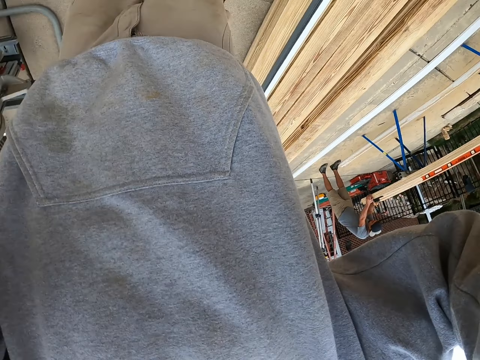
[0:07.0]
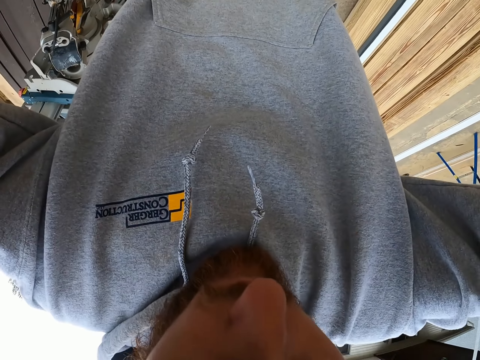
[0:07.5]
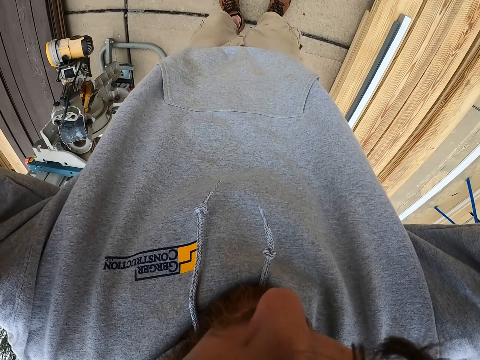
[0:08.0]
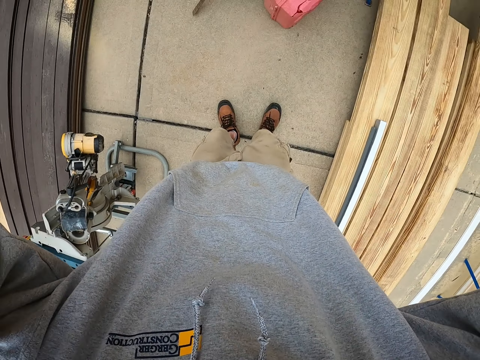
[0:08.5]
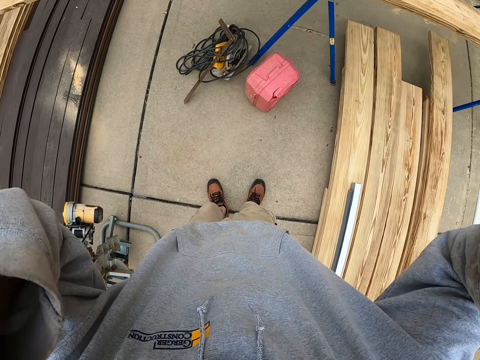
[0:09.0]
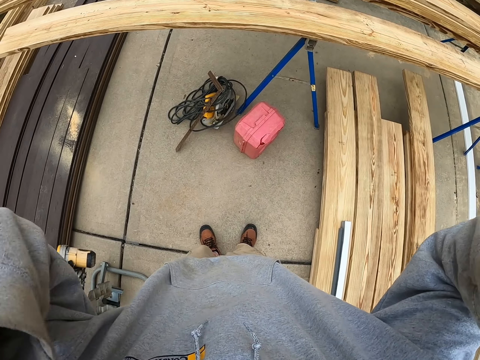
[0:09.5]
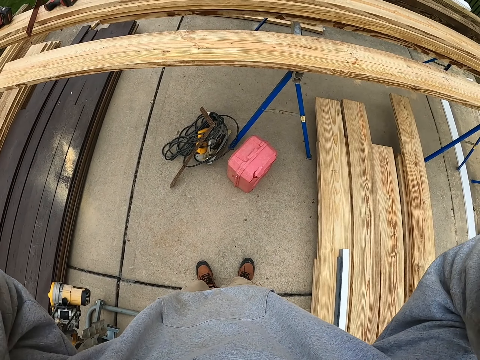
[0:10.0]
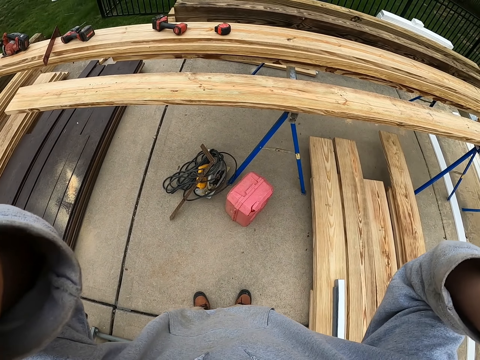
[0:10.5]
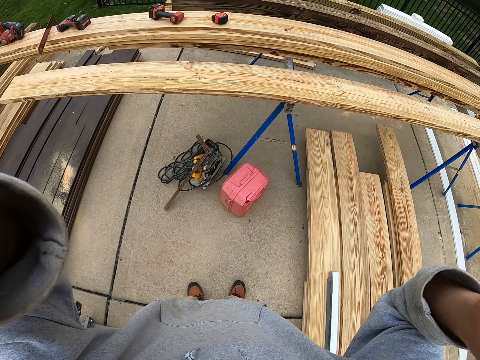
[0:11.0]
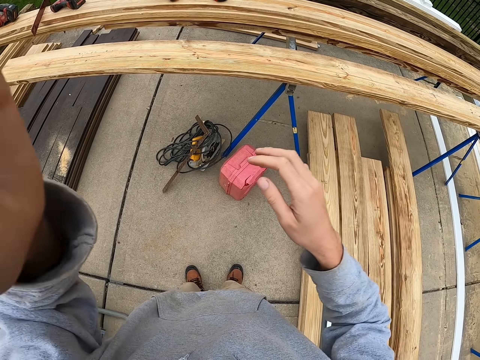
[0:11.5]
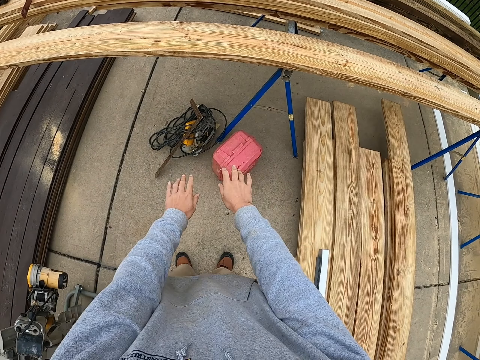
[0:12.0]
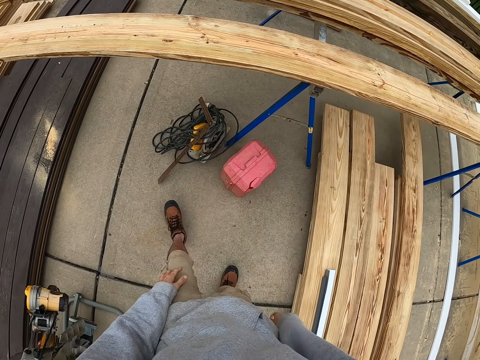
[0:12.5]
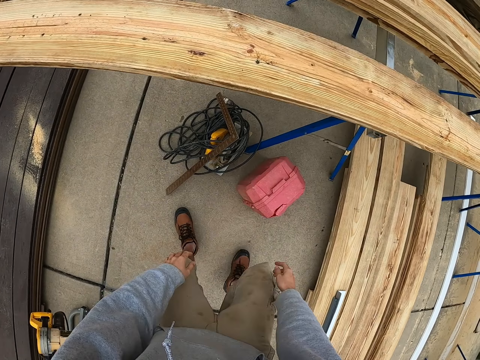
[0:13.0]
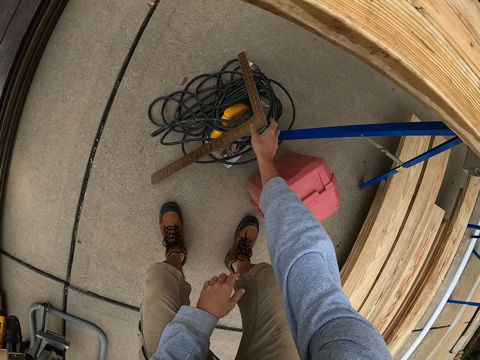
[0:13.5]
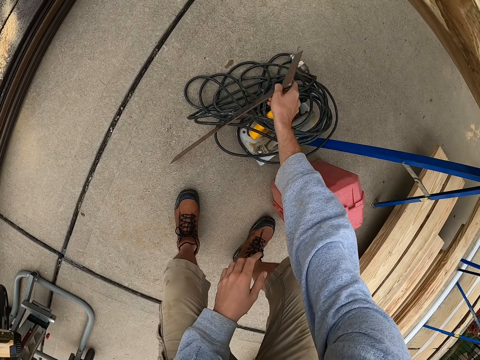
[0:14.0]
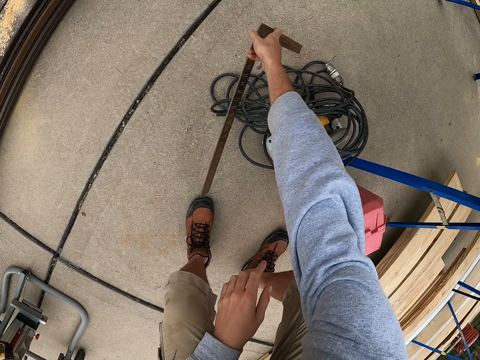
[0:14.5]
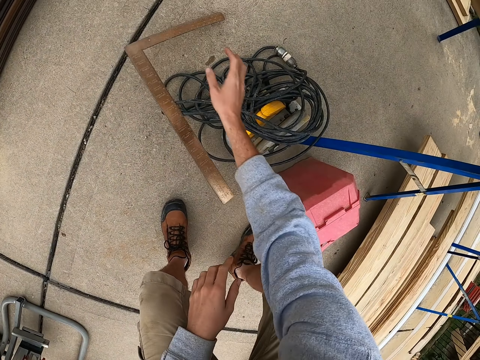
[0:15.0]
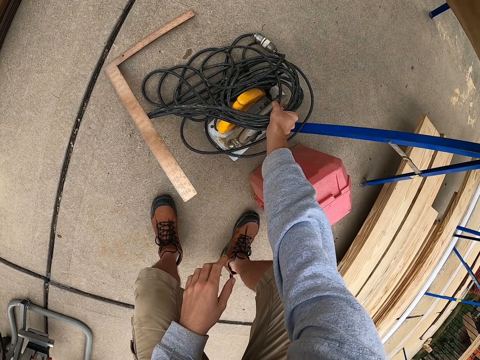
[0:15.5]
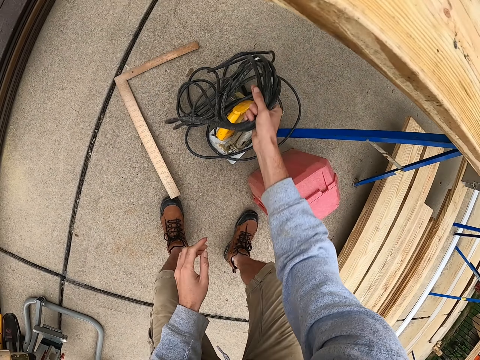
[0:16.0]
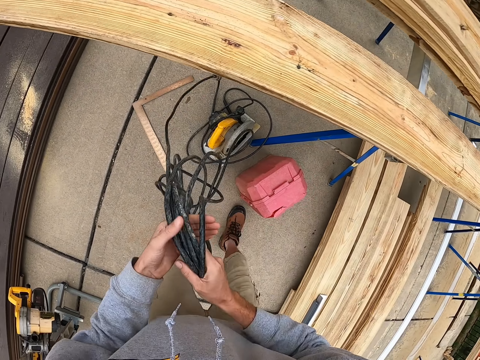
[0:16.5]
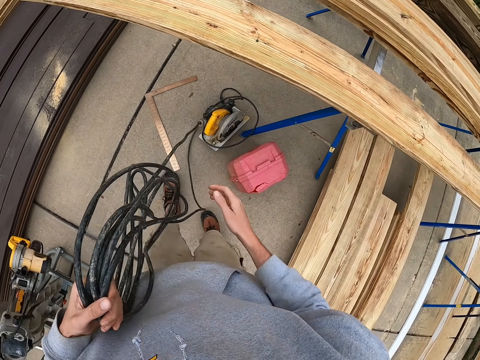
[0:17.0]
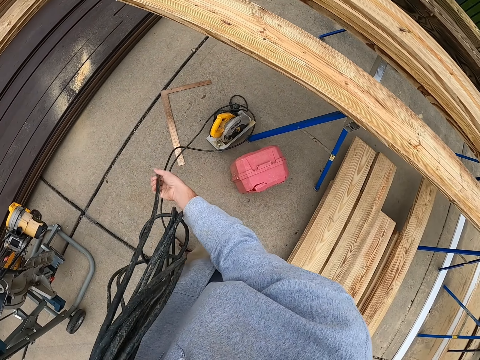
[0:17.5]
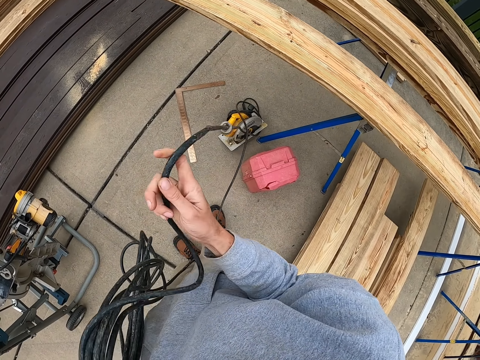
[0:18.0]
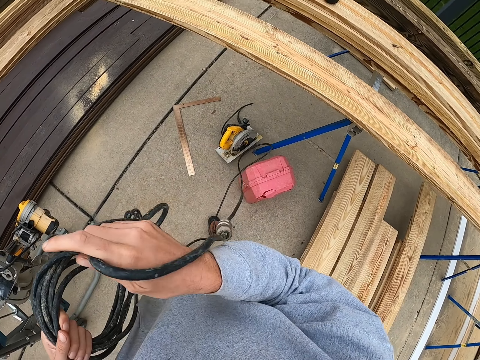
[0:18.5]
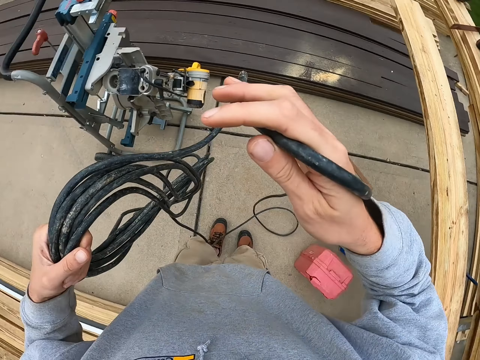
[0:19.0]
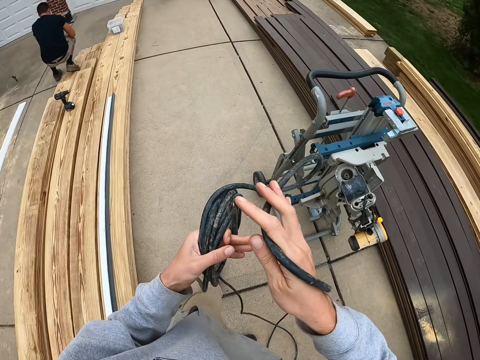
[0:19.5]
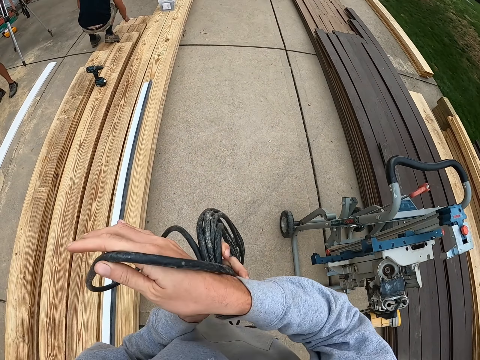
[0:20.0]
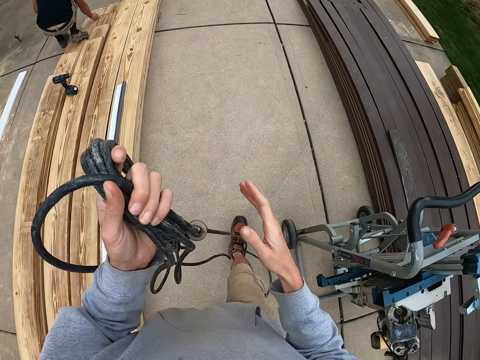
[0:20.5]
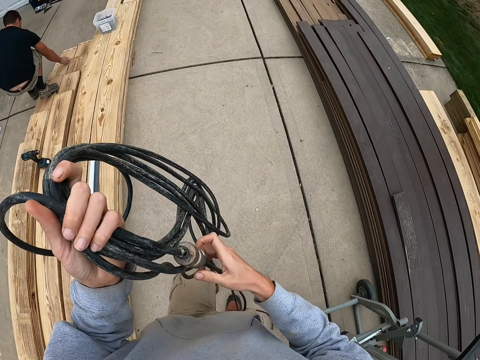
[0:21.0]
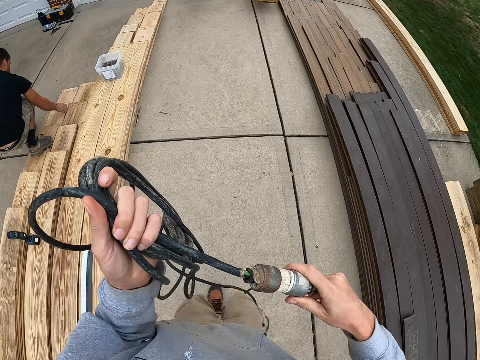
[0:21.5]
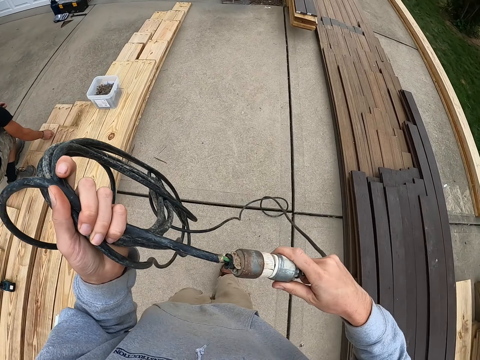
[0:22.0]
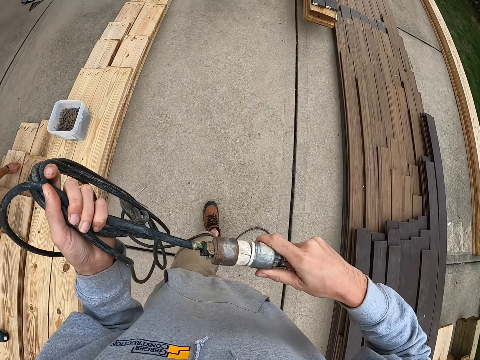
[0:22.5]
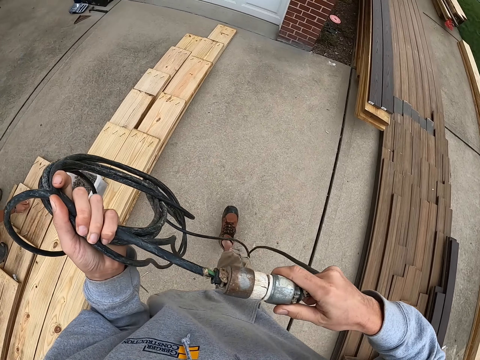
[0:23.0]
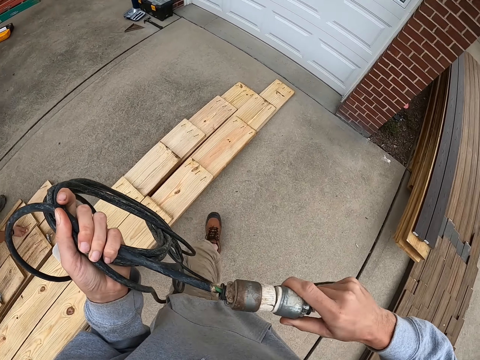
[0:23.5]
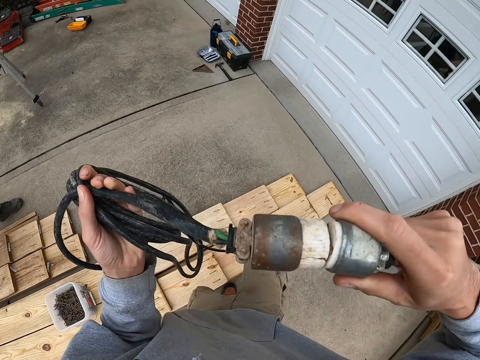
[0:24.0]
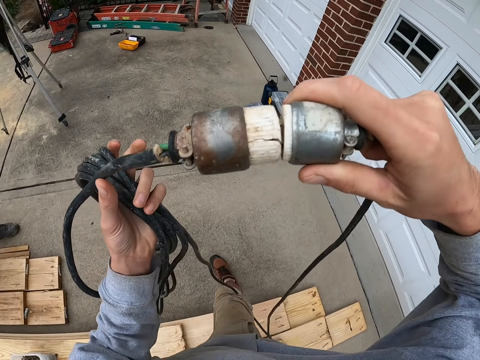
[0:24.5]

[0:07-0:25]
The camera wearer raises a hand. He puts his hands down and walks. He moves a try square with his right hand. He touches a ruler. He picks a cable from the ground. He touches a wire. He walks in the workshop.

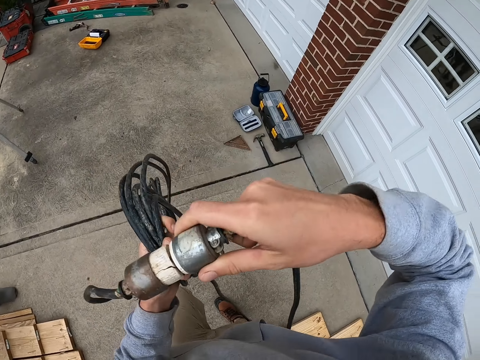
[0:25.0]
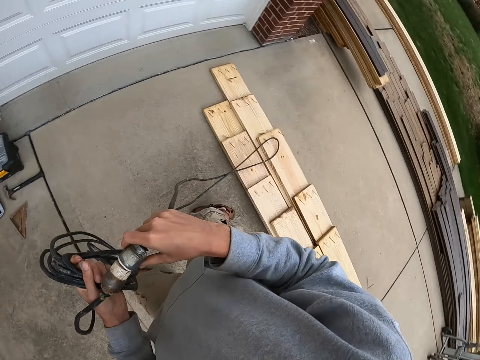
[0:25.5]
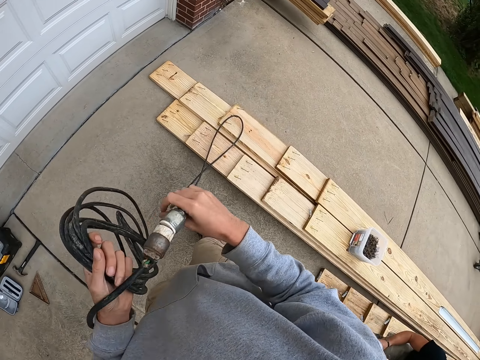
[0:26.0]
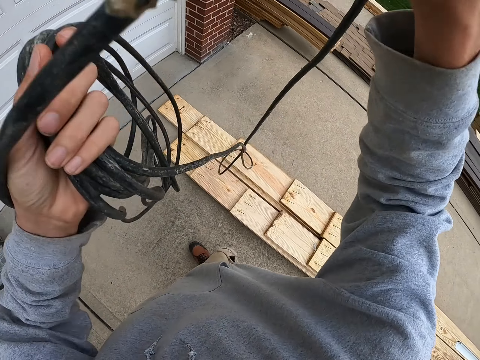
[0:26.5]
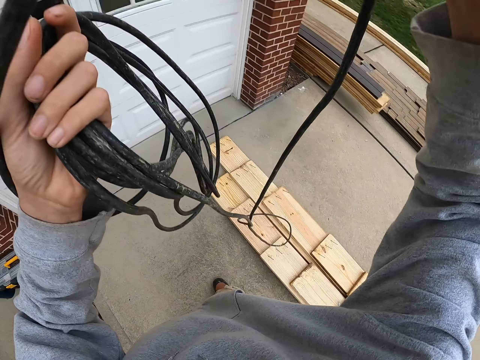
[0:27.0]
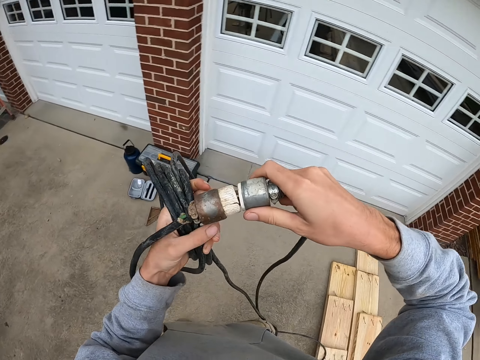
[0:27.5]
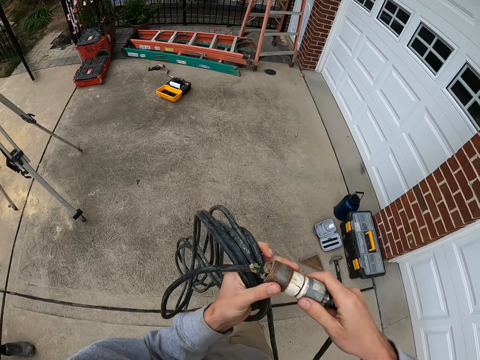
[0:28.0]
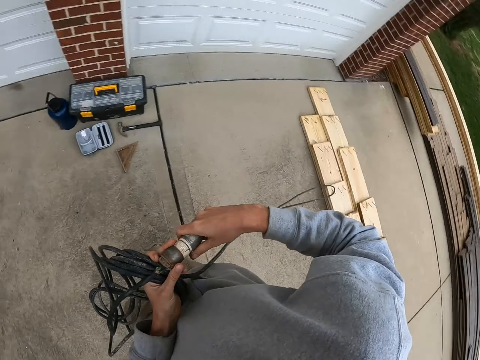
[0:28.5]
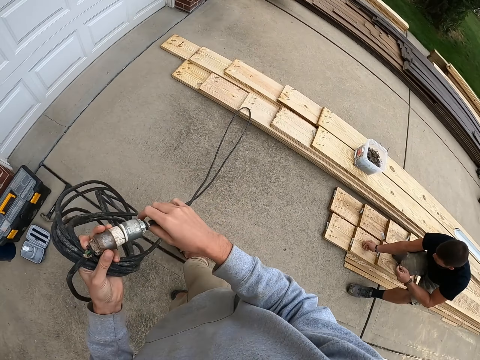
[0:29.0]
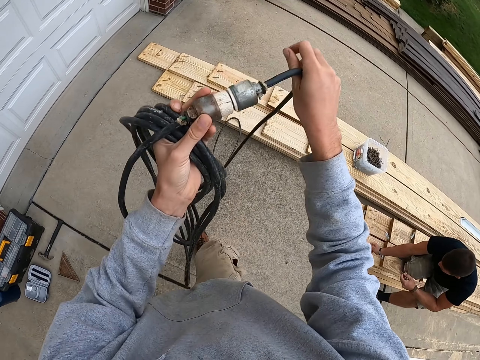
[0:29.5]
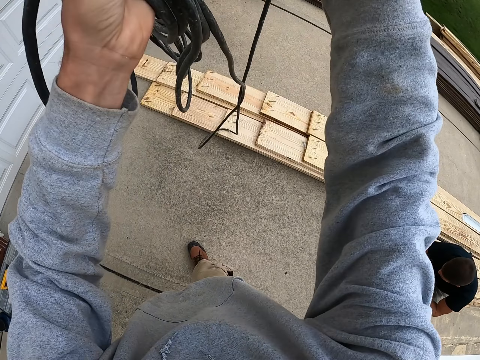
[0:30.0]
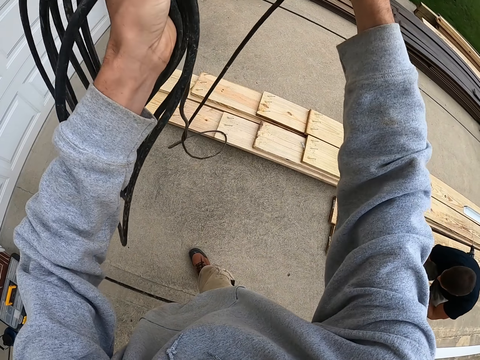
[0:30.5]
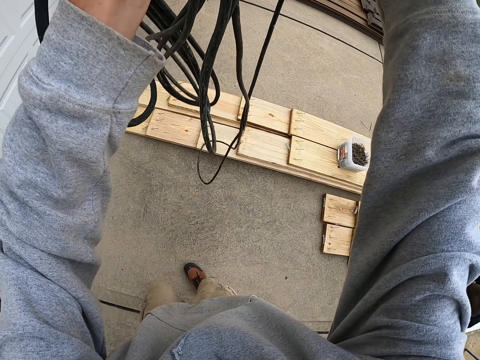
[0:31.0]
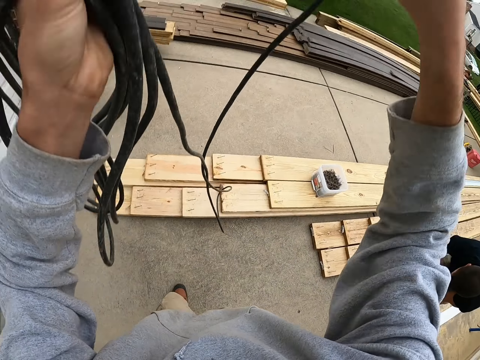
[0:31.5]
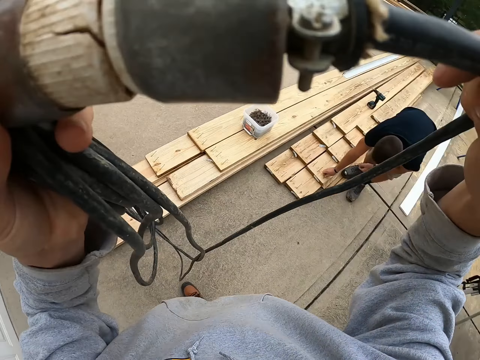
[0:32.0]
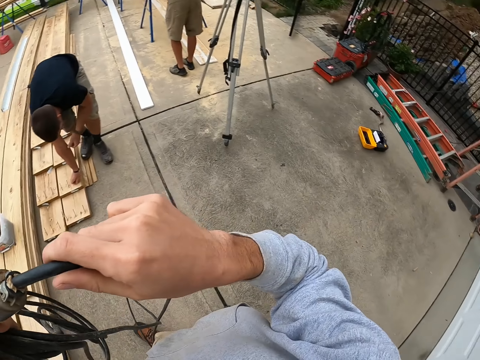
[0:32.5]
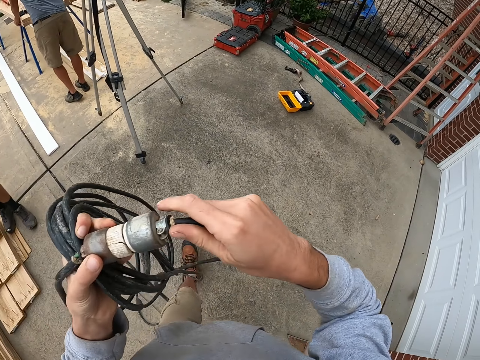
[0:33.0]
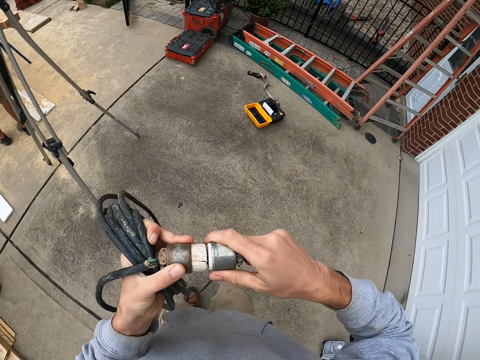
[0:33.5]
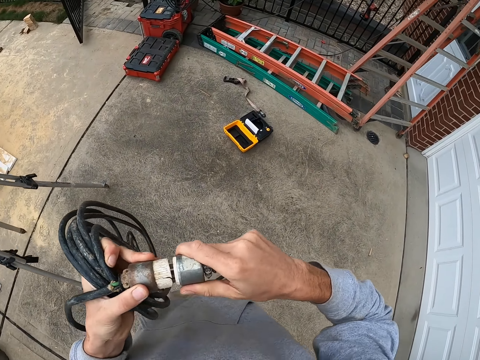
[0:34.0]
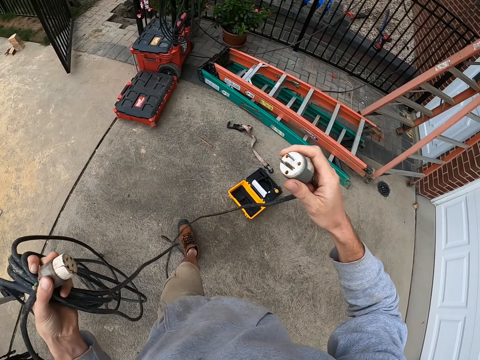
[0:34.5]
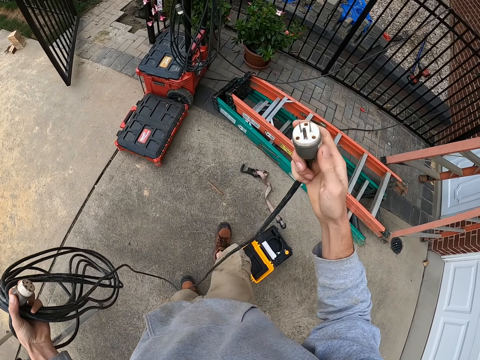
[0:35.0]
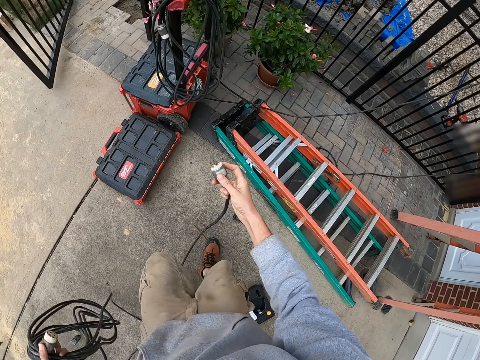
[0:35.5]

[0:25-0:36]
The camera wearer raises a hand. They walk.
